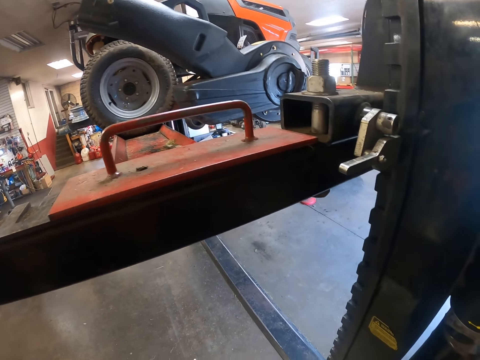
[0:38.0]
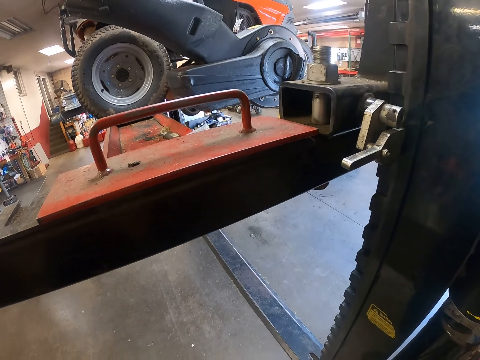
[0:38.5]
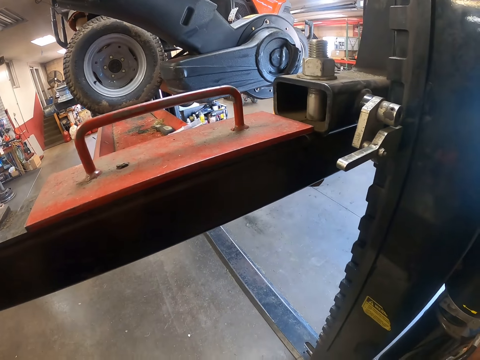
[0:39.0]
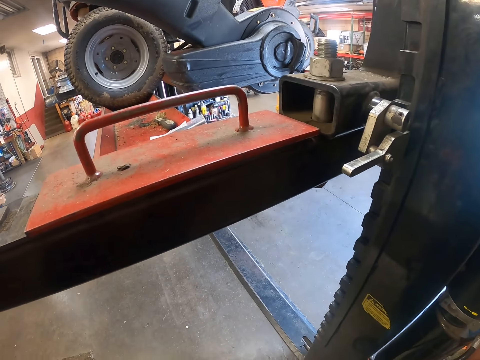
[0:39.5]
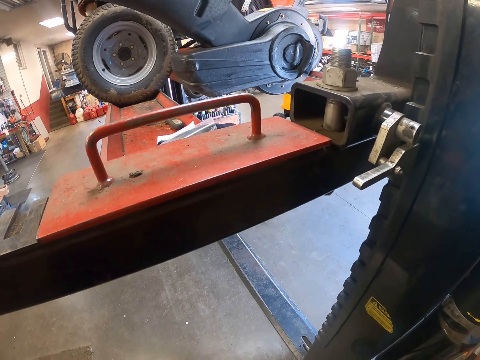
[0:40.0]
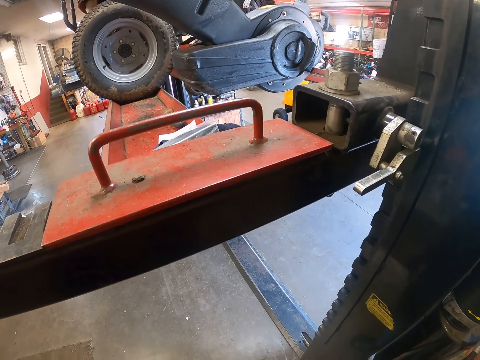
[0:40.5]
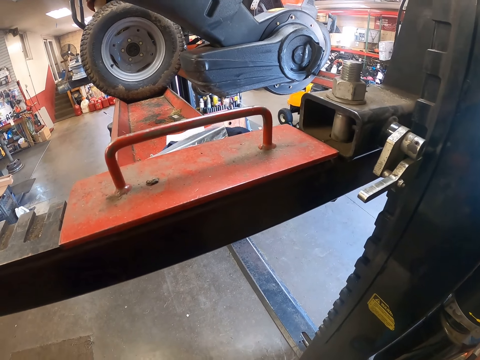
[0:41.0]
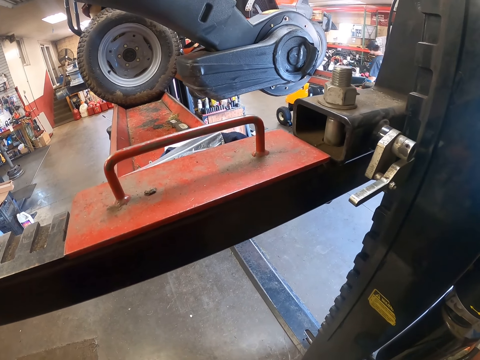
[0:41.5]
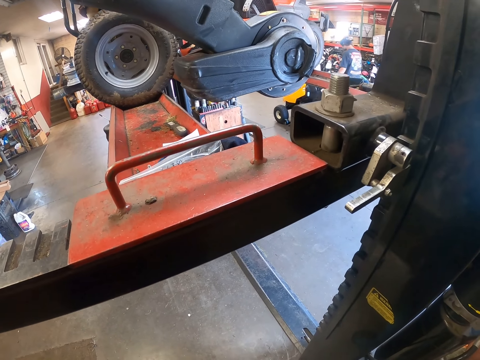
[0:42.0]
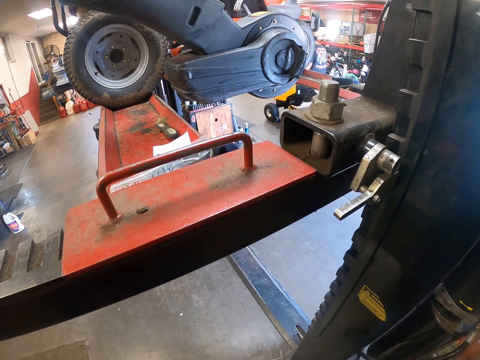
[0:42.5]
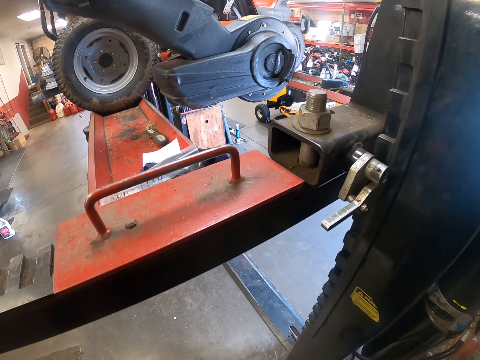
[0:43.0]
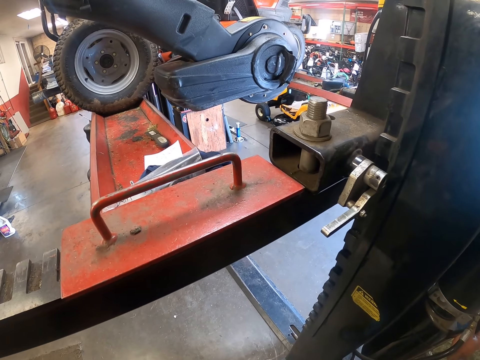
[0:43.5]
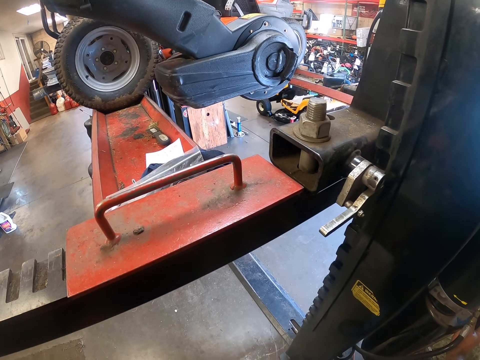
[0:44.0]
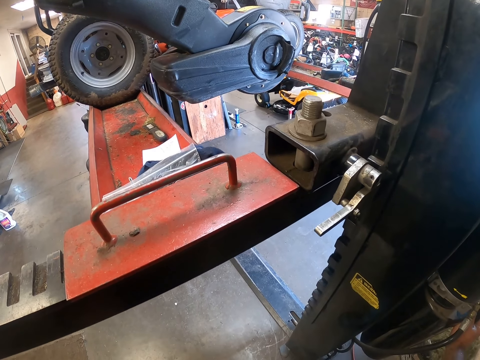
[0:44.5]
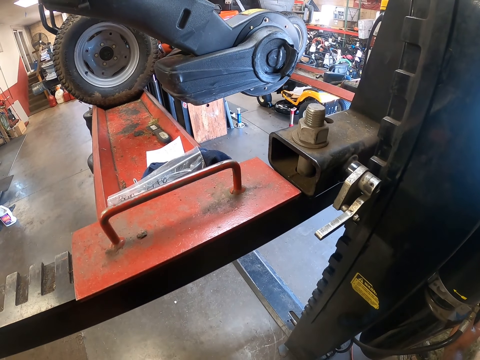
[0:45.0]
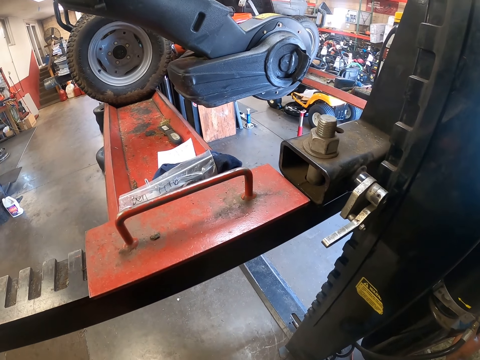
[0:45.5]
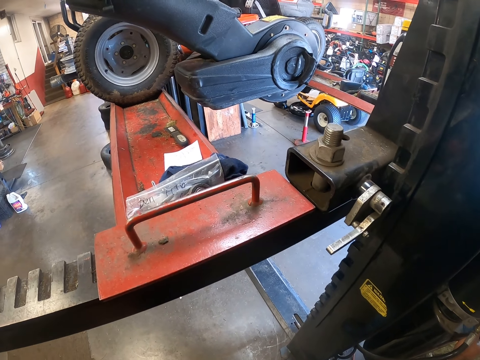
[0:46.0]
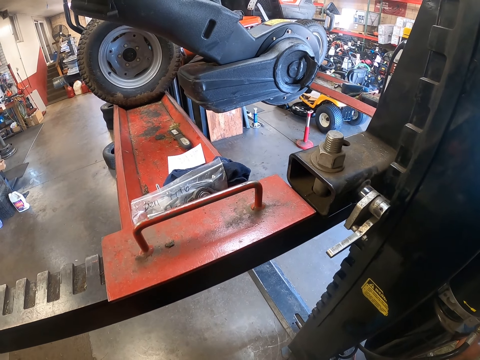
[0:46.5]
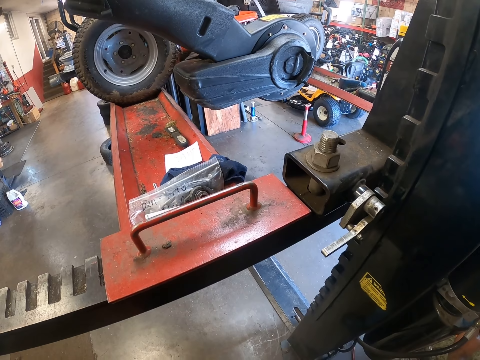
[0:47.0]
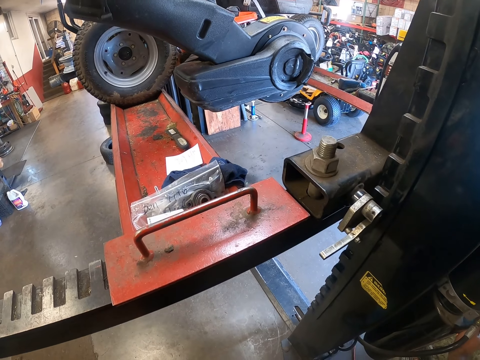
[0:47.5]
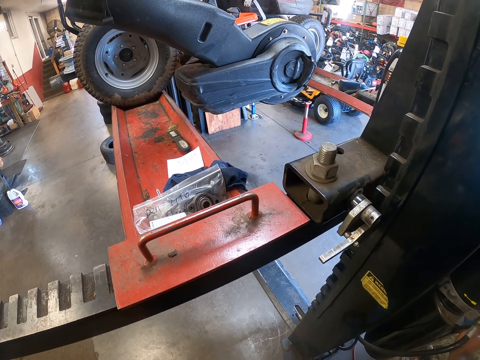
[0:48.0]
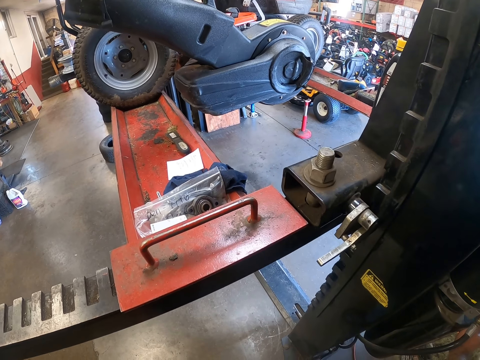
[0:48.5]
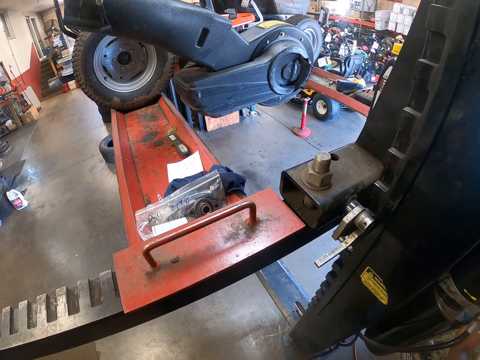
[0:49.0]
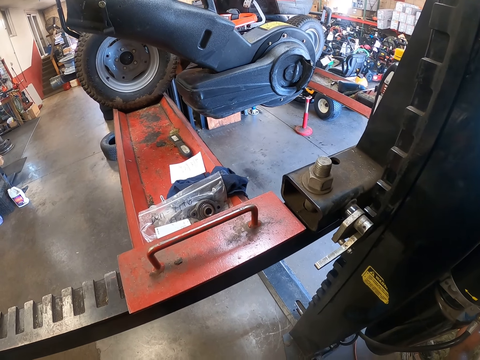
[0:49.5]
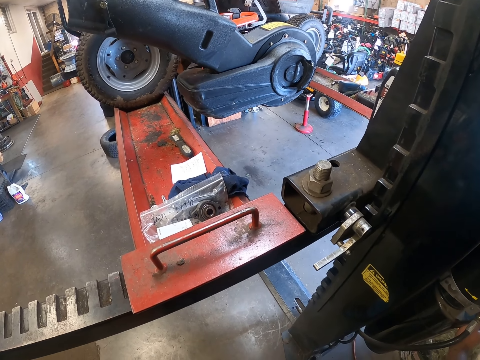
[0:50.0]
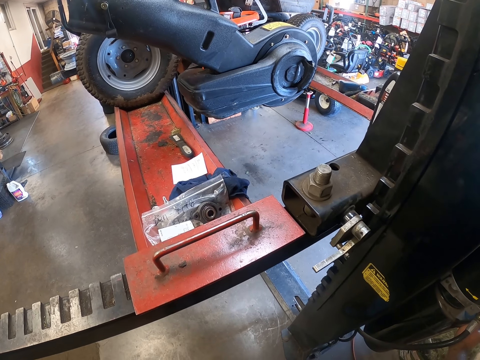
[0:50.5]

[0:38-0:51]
The camera wearer turns the camera around. They control an automated assembling machine. An apprentice walks past another lawn tractor in the workshop.

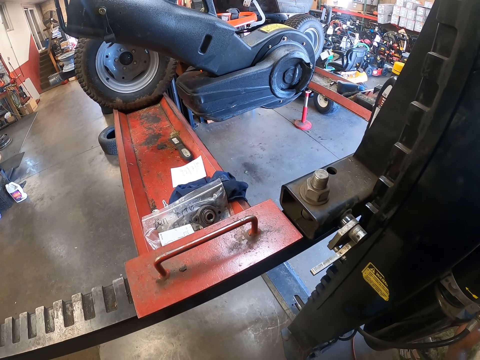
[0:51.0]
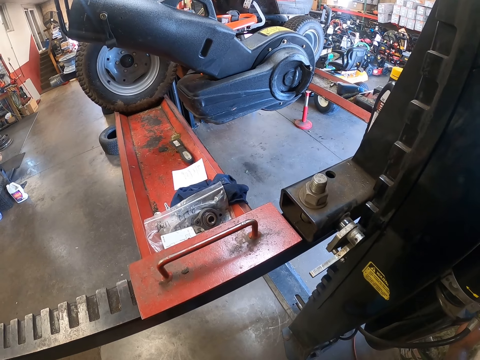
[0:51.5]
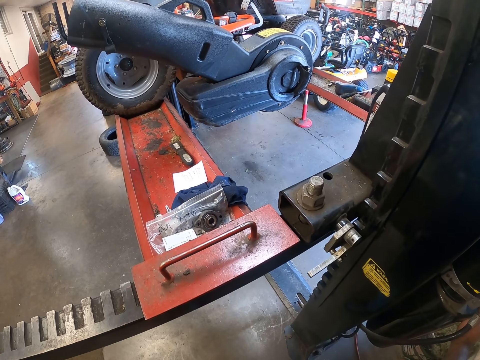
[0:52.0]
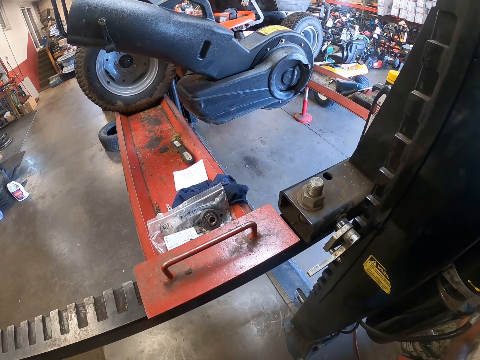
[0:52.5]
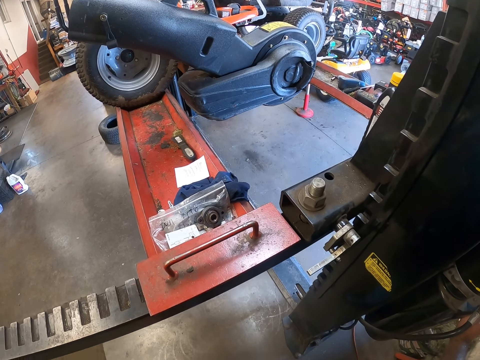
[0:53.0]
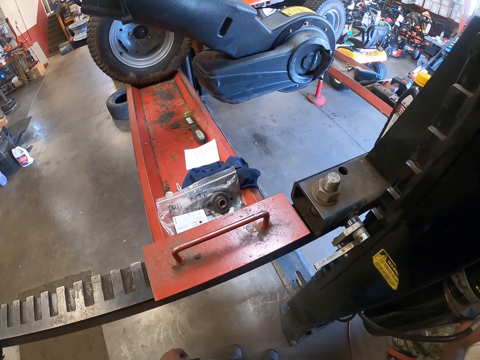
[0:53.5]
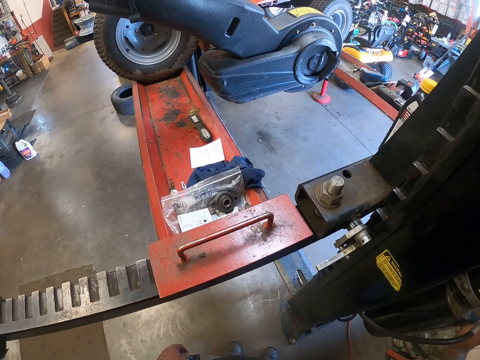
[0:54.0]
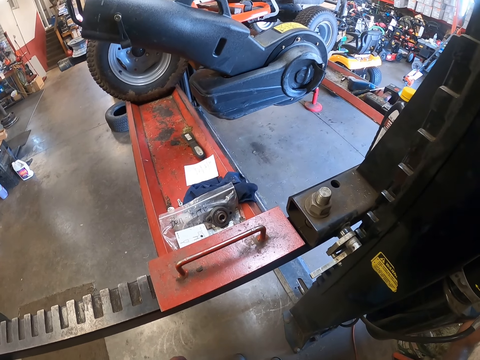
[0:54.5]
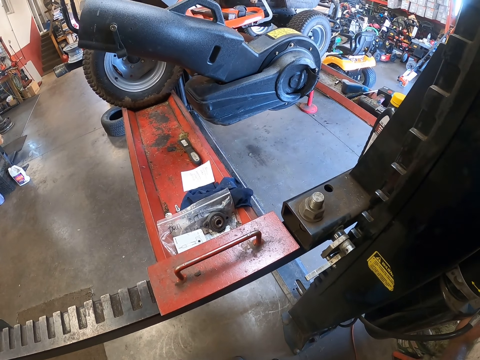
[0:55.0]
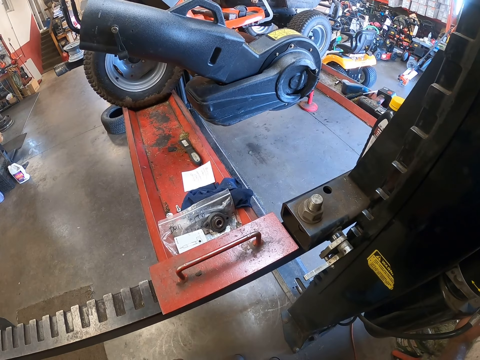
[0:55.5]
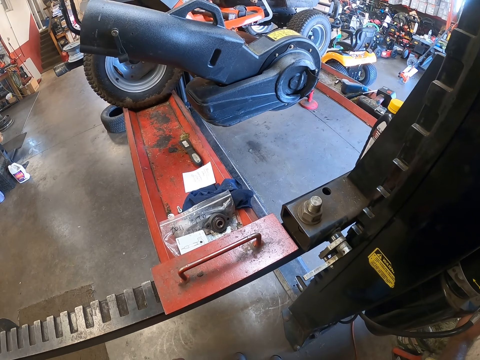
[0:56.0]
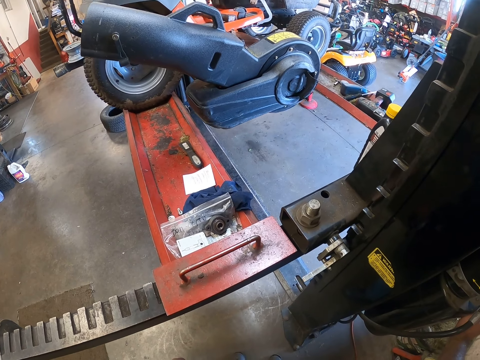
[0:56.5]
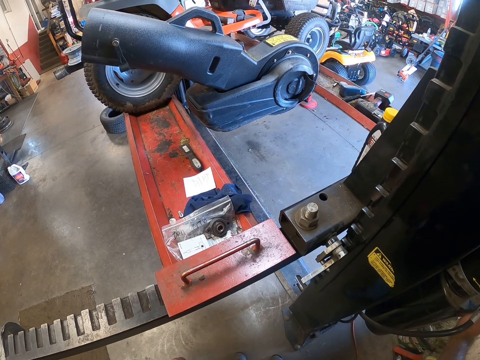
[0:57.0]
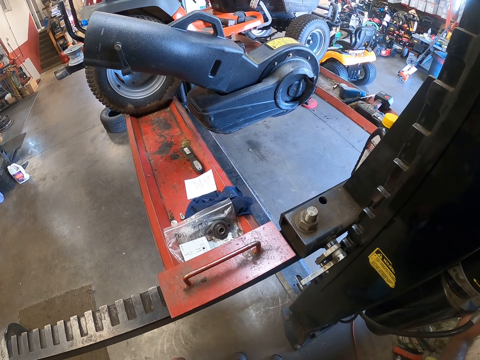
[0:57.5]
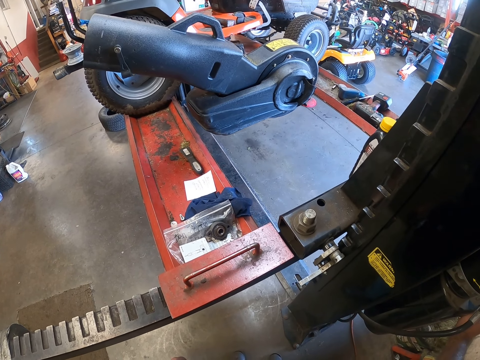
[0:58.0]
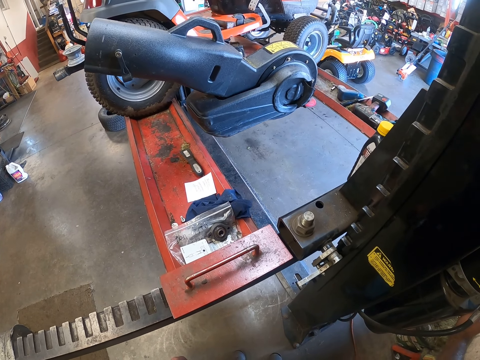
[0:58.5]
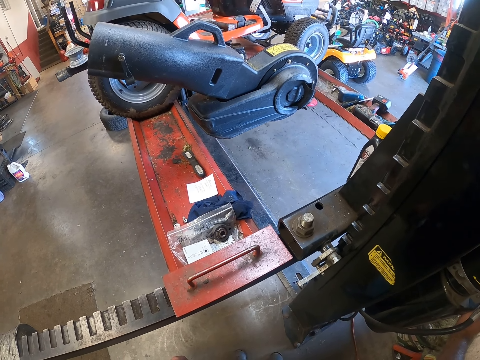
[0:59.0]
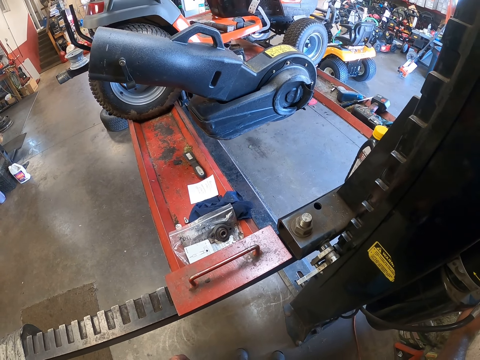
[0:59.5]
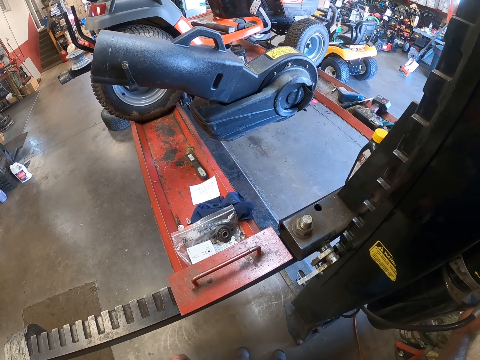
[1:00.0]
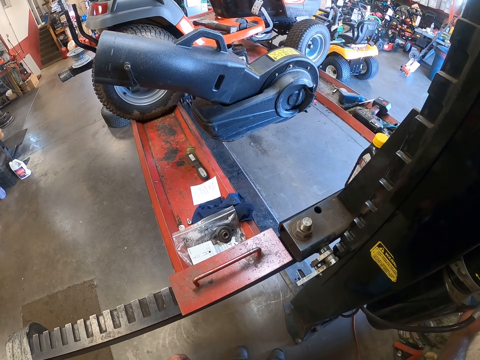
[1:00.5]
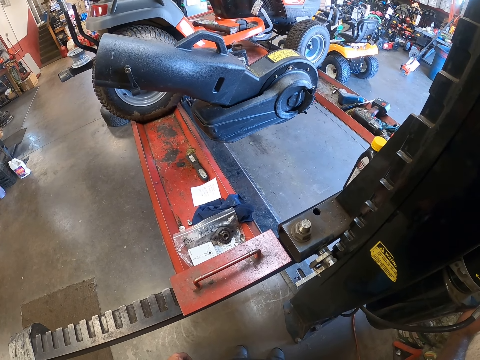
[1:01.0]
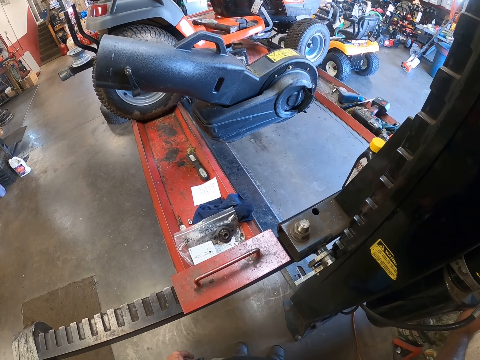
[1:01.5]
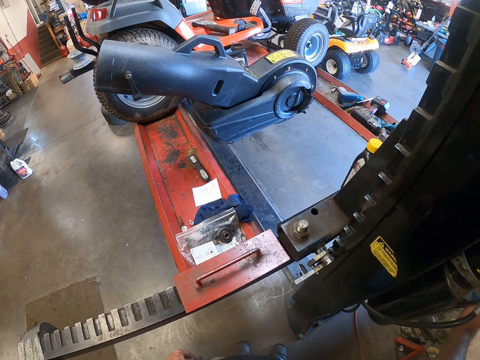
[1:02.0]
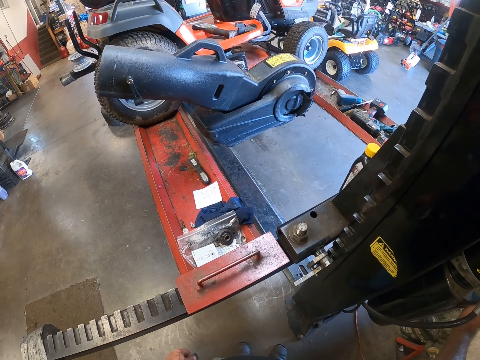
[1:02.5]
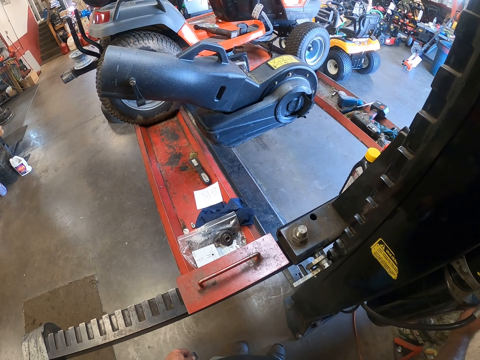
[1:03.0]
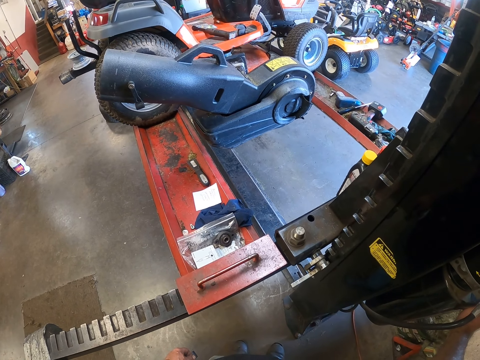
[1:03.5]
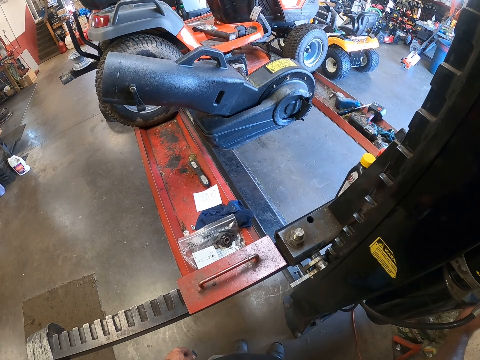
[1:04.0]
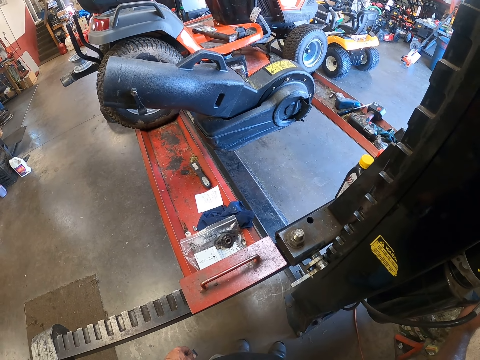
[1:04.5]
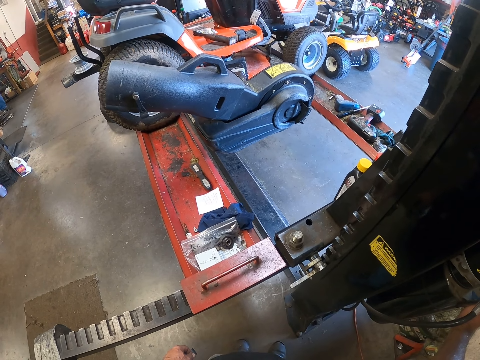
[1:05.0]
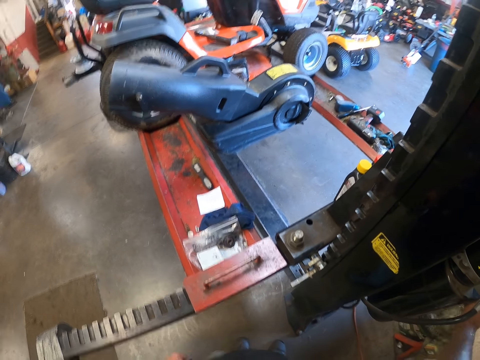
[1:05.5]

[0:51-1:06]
The camera wearer turns the camera around. They control an automated assembling machine.
